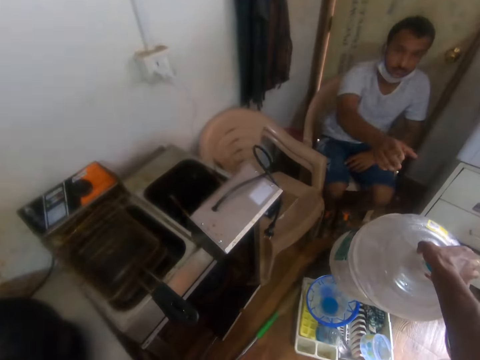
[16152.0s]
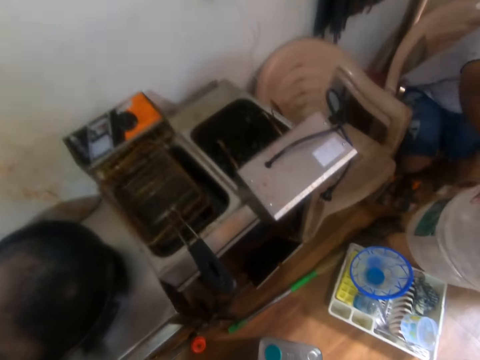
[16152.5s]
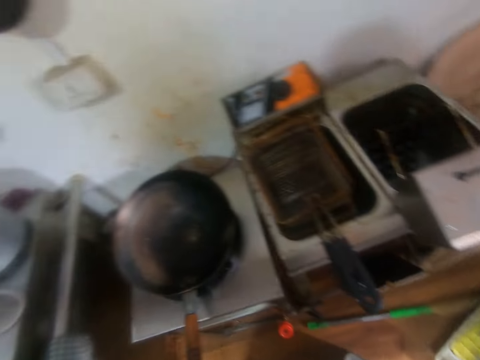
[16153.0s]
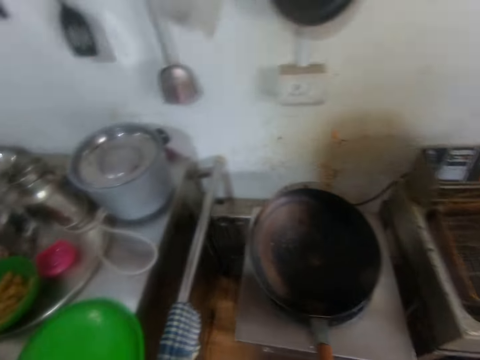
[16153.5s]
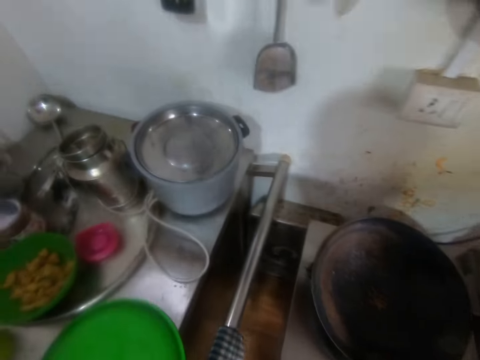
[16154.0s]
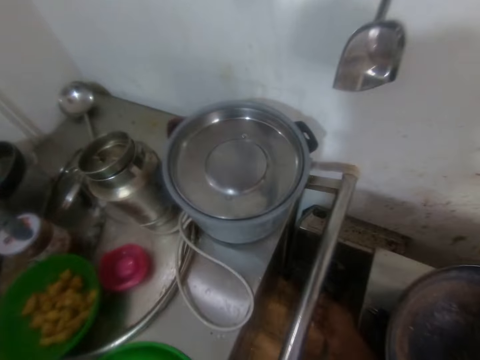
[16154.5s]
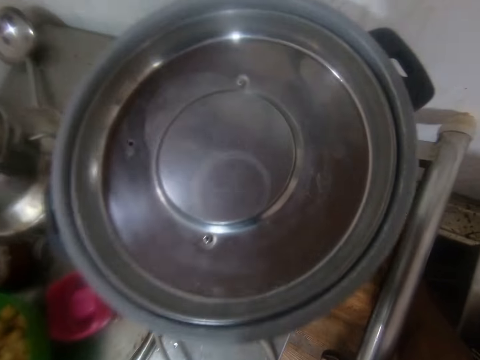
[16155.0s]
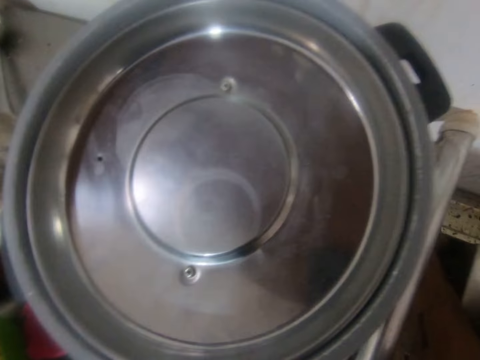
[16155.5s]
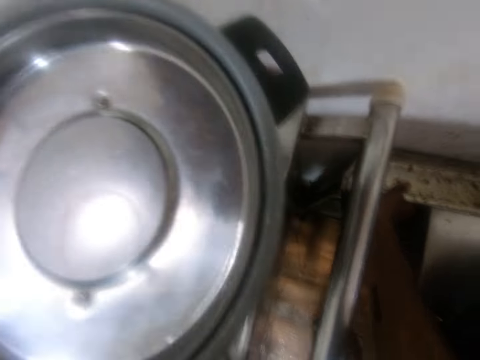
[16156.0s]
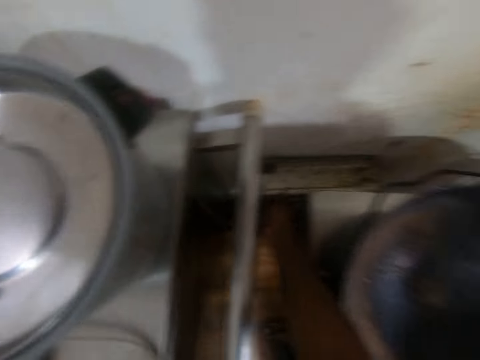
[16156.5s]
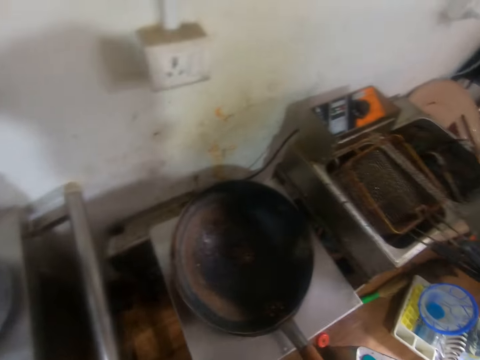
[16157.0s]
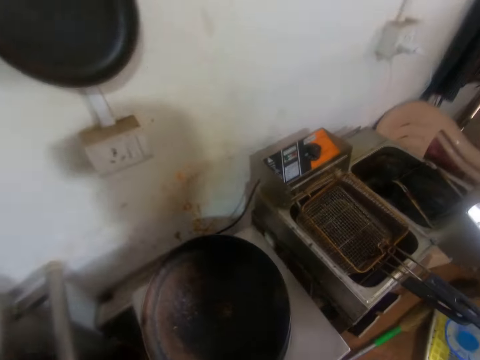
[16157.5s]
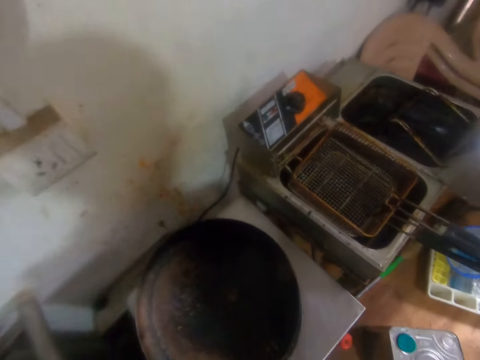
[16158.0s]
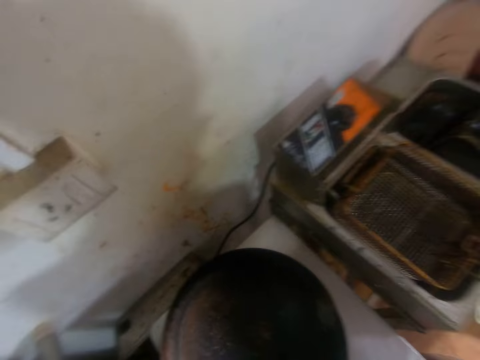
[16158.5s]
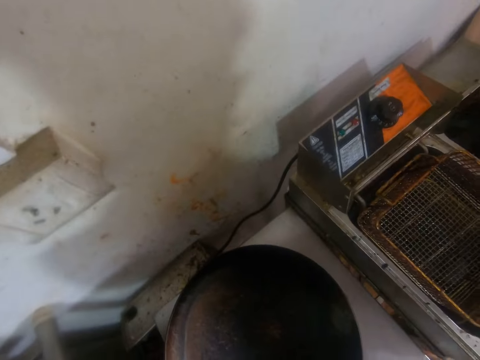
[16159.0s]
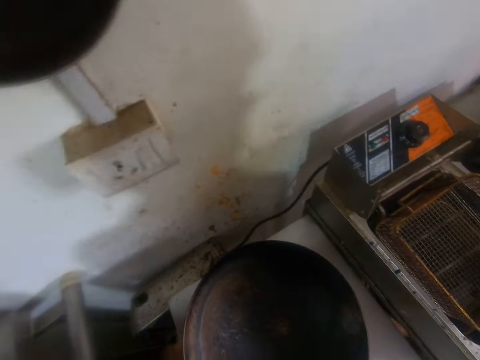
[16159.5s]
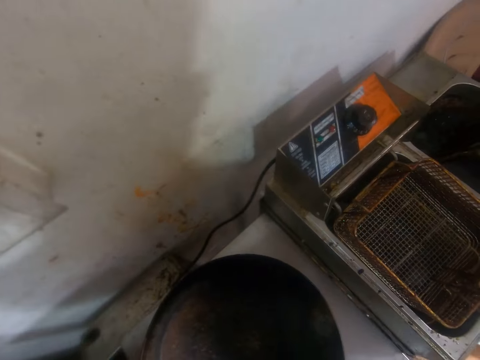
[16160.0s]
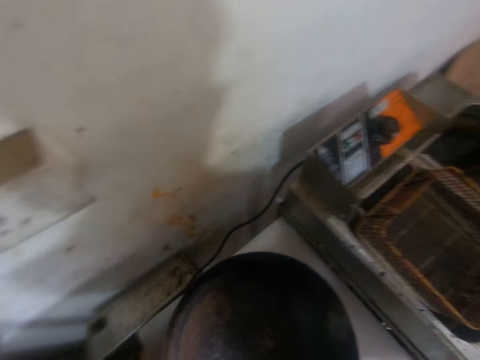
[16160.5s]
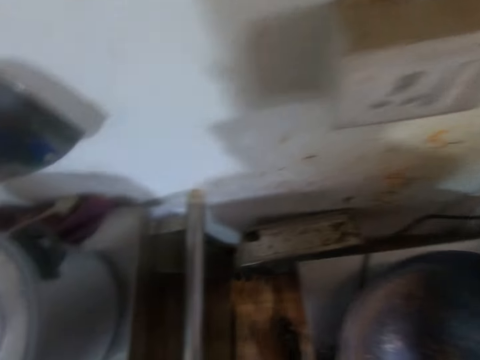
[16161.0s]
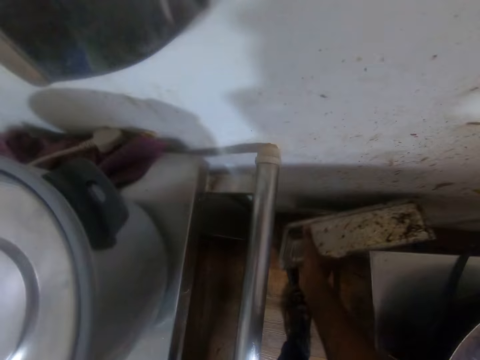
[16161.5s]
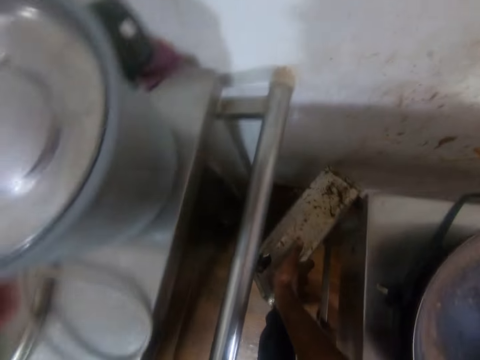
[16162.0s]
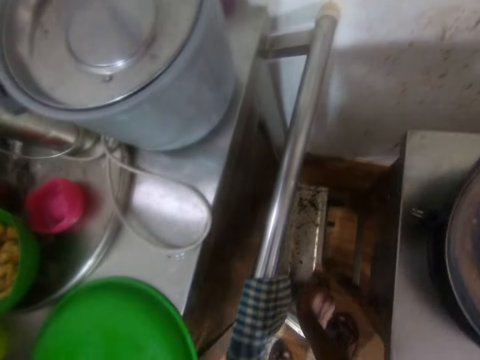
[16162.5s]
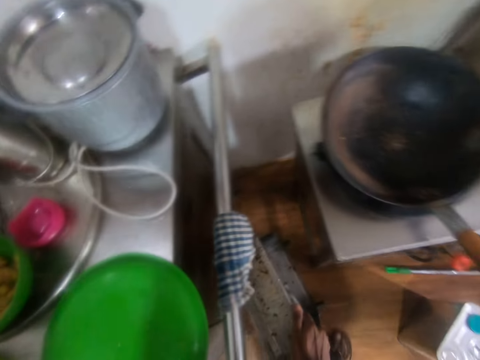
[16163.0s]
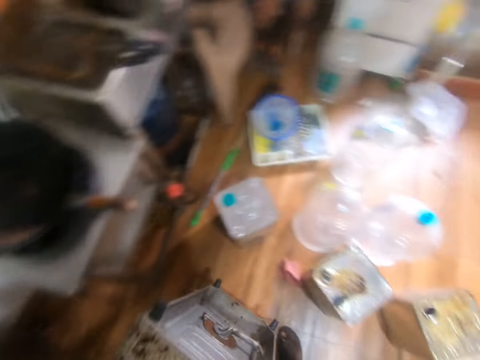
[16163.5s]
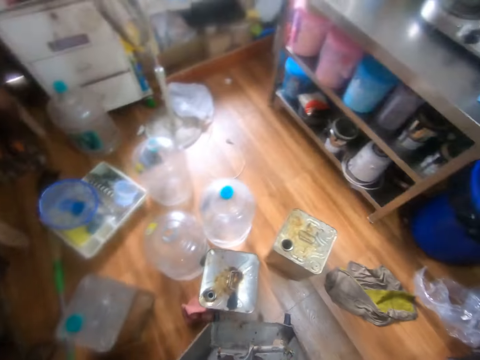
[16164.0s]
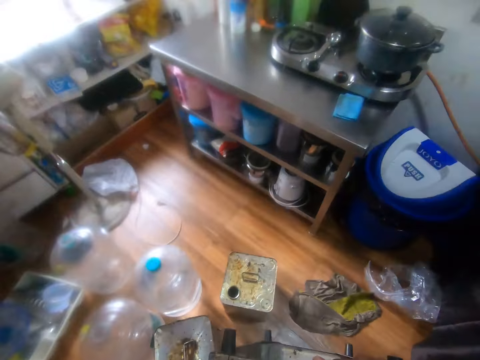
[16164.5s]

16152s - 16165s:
The camera wearer passes the container to the man with his right hand. He speaks to the man. He touches a piece of metal on the floor with his right hand. He looks around the cooking machine. He picks the piece of metal from the floor with his right hand. He moves metal equipment on the floor.

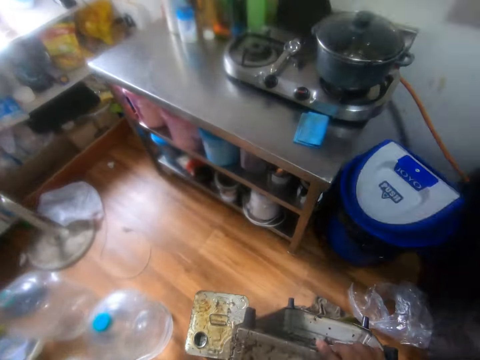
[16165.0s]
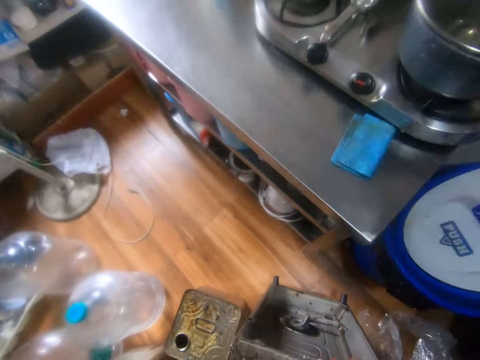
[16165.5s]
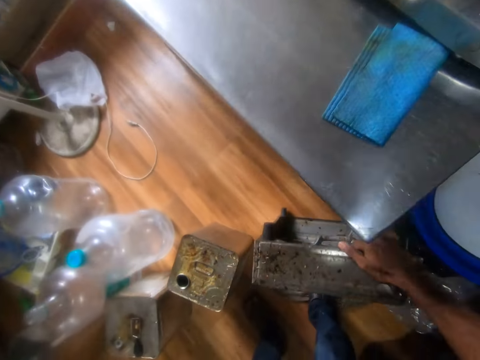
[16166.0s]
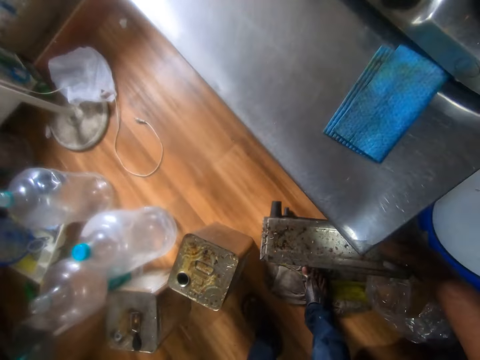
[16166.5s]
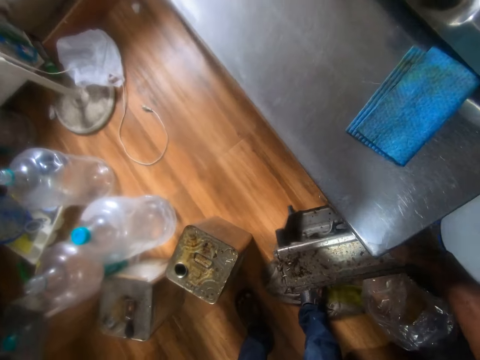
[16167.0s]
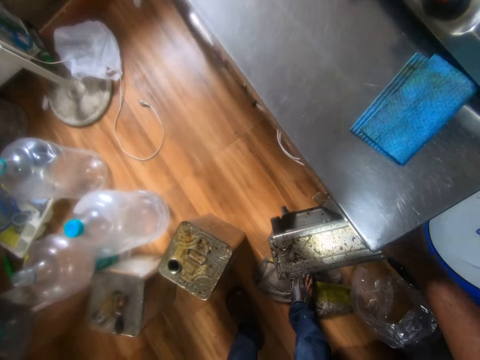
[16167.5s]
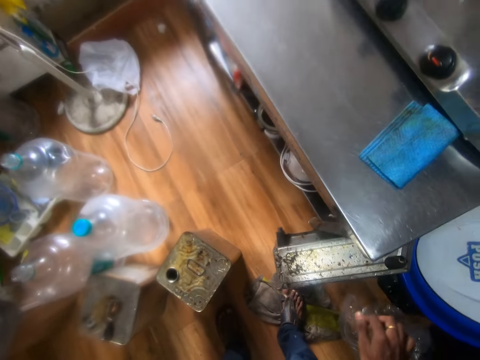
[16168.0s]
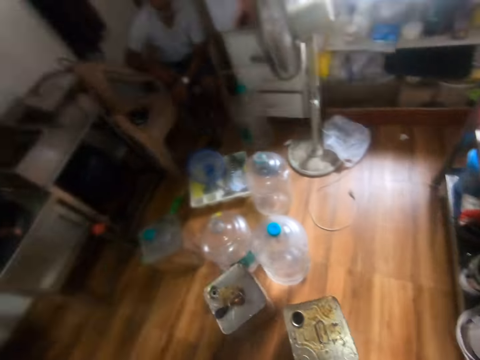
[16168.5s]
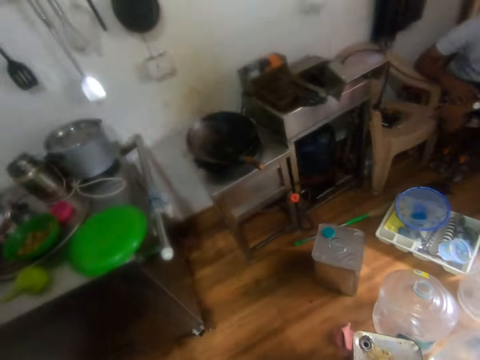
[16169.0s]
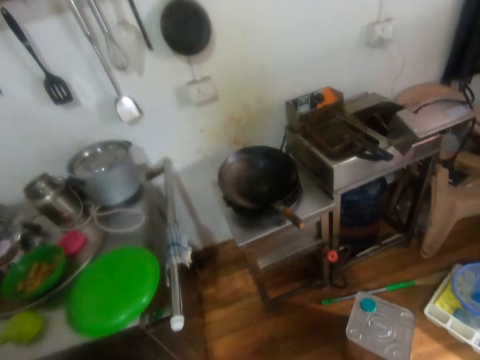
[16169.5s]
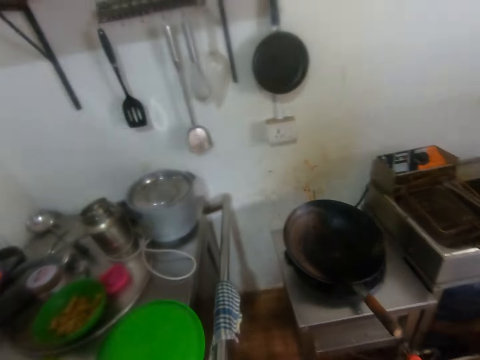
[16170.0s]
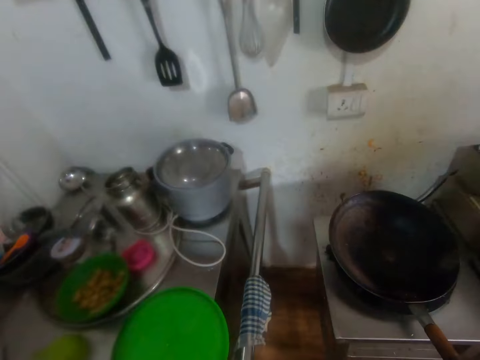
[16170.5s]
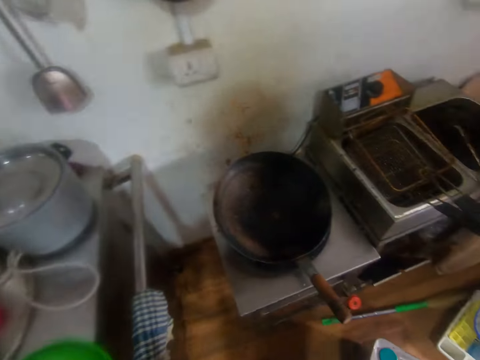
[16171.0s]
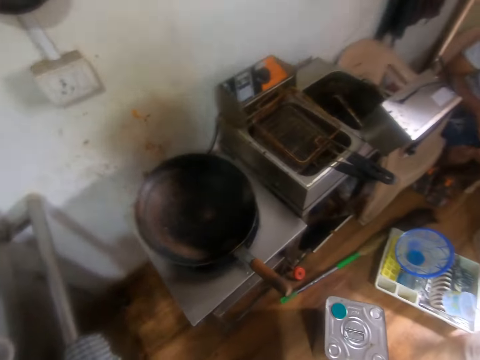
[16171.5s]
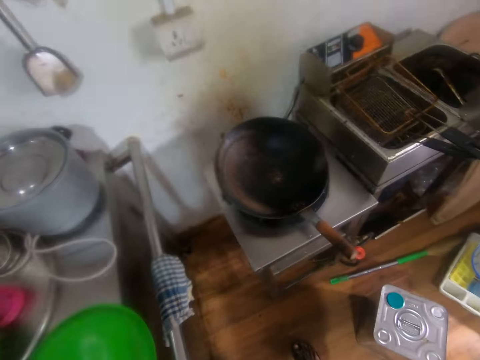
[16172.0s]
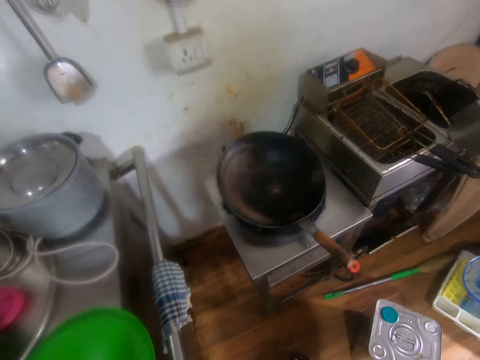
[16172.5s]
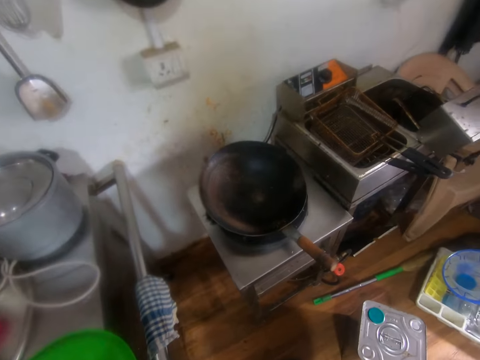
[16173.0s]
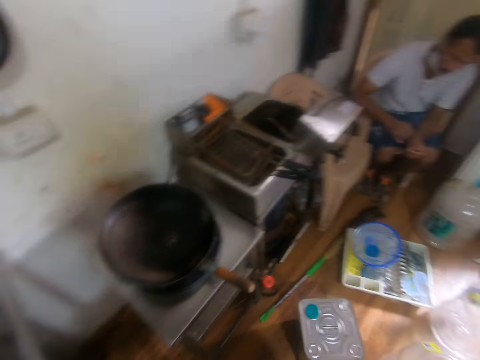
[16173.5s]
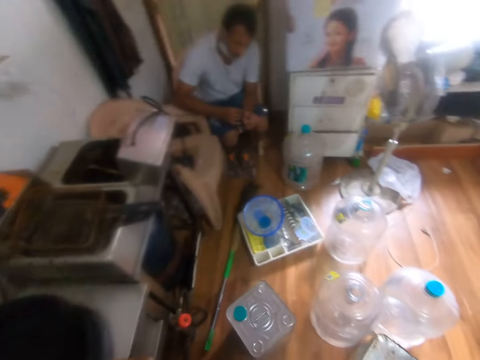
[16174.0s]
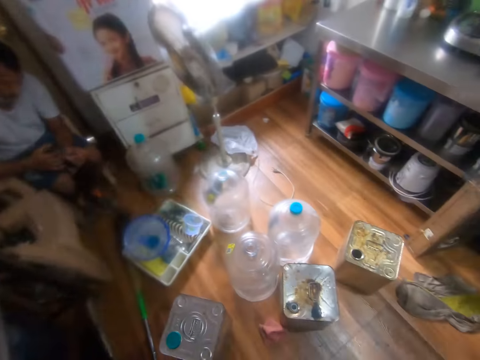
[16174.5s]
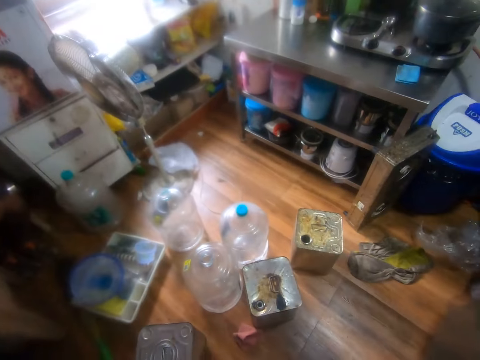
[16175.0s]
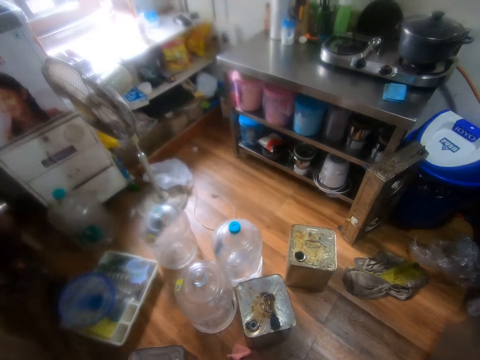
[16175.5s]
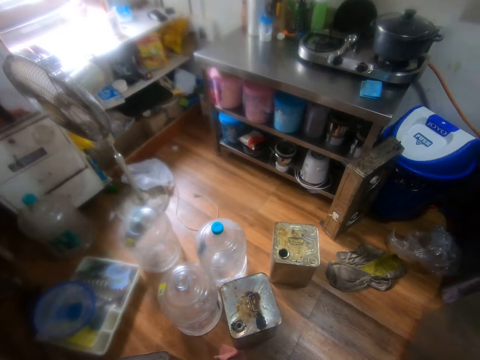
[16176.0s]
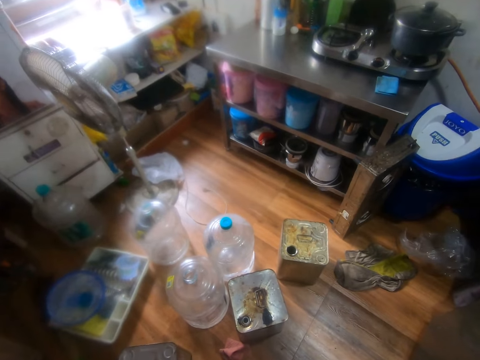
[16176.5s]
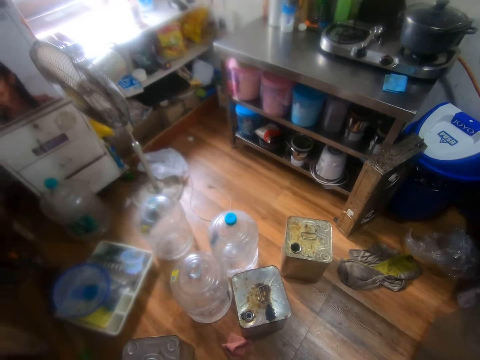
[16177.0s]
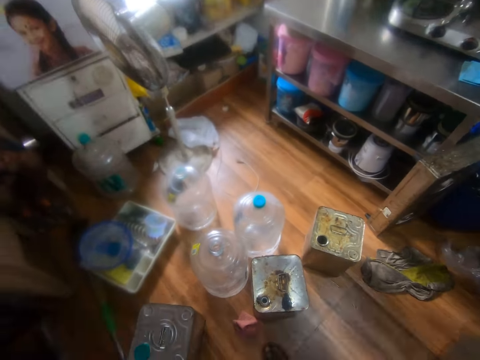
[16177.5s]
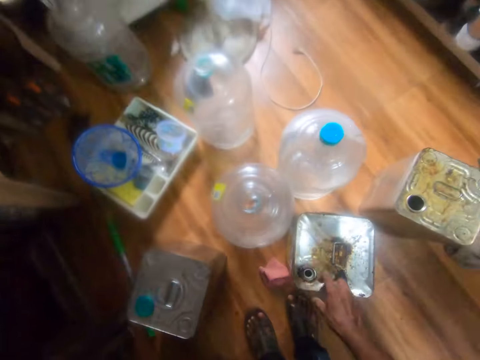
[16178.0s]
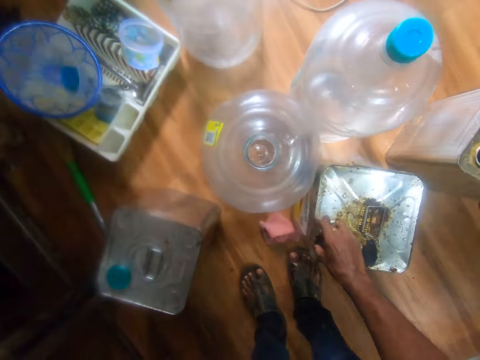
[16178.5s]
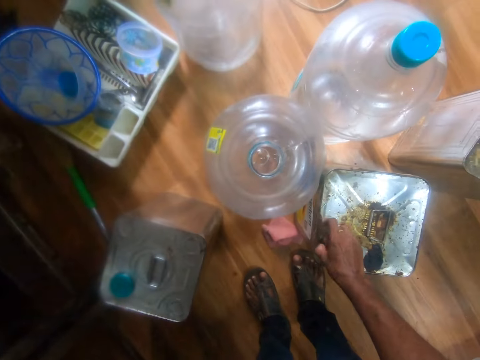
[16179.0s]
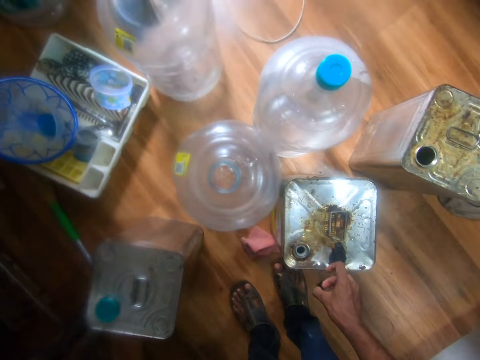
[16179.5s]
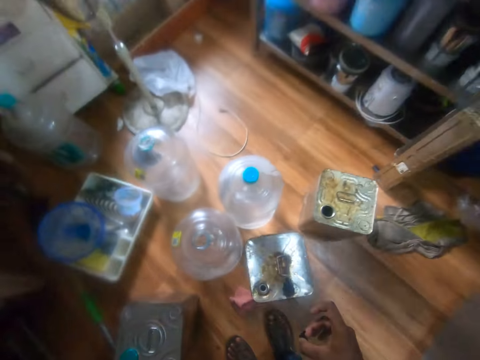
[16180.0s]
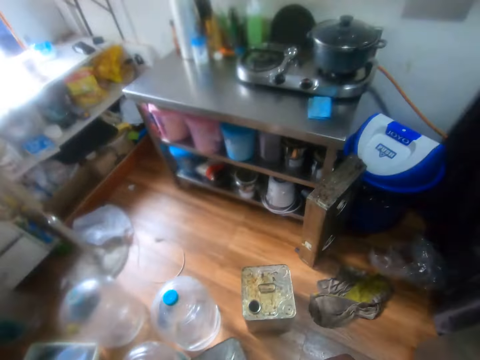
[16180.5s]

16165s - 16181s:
The camera wearer drops the piece of metal on the floor with his right hand. He speaks to the man, walks, looks around, speaks to the man, and looks around. He picks dirt from a container on the floor with his right hand.
